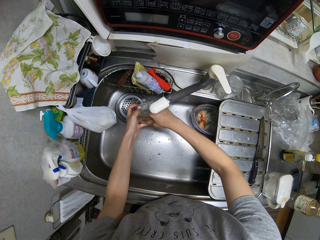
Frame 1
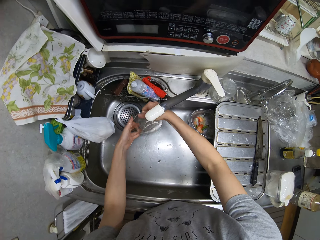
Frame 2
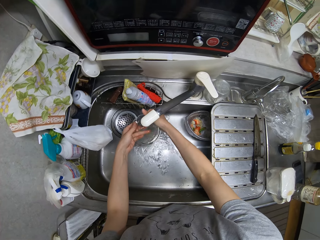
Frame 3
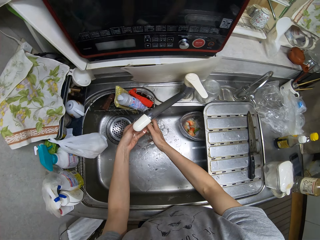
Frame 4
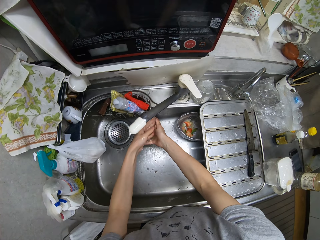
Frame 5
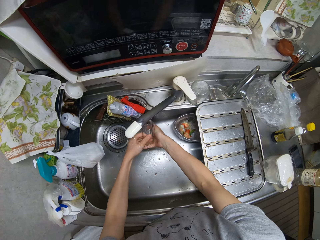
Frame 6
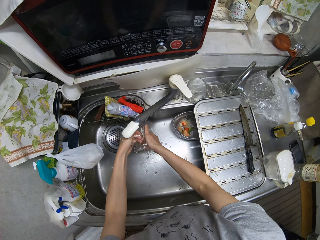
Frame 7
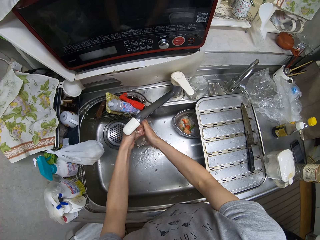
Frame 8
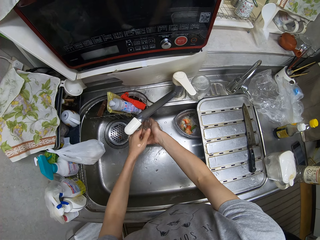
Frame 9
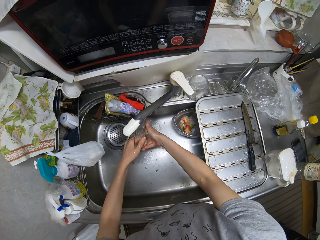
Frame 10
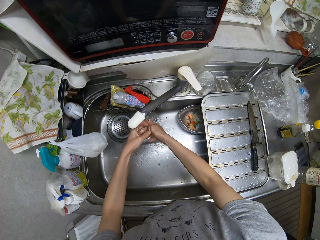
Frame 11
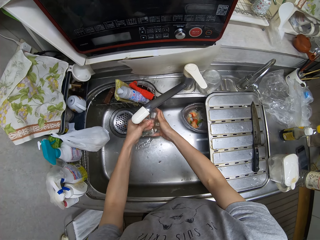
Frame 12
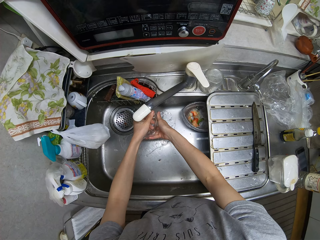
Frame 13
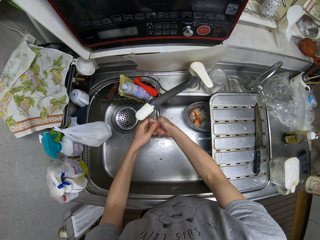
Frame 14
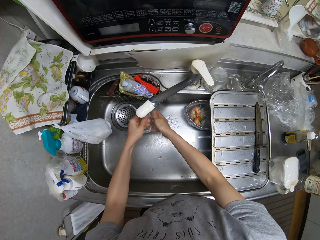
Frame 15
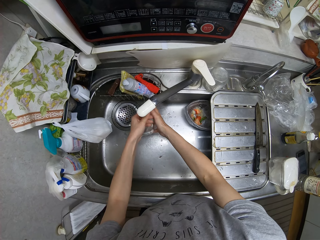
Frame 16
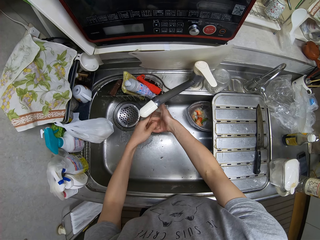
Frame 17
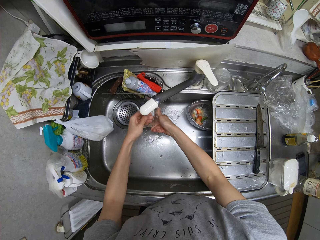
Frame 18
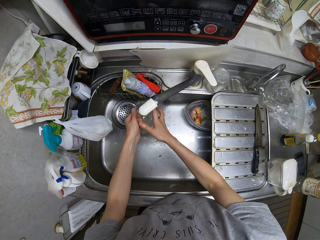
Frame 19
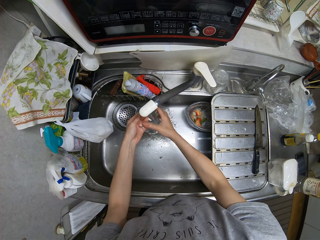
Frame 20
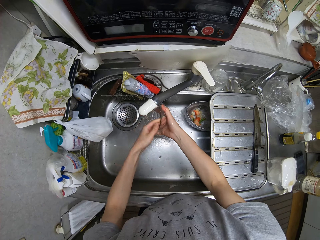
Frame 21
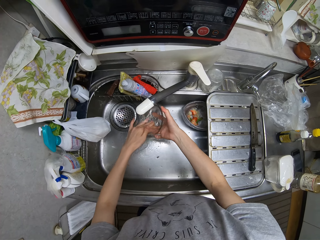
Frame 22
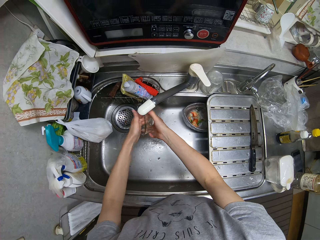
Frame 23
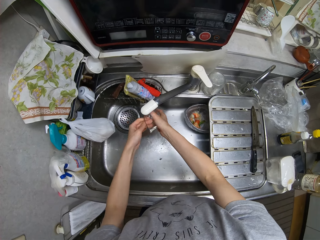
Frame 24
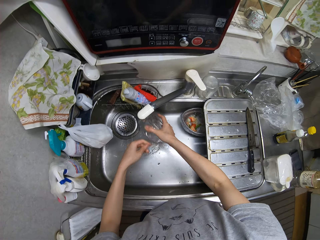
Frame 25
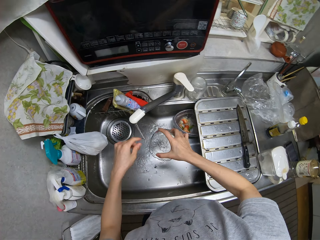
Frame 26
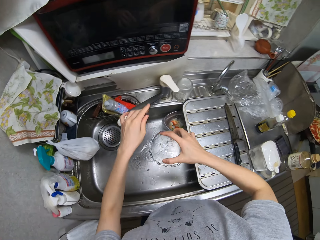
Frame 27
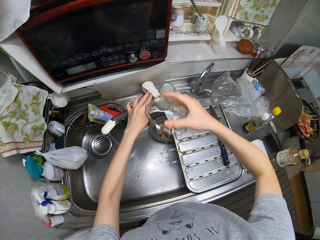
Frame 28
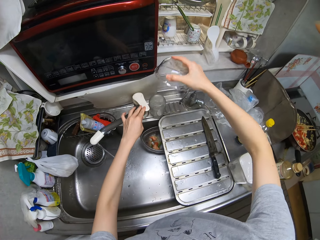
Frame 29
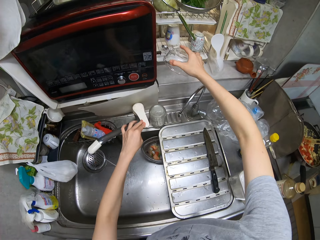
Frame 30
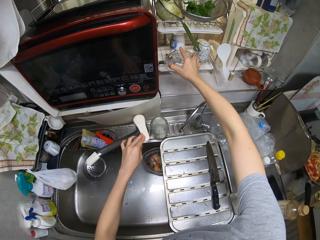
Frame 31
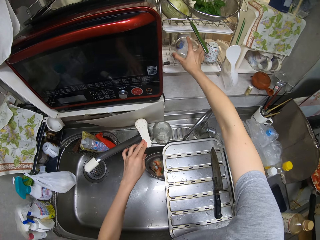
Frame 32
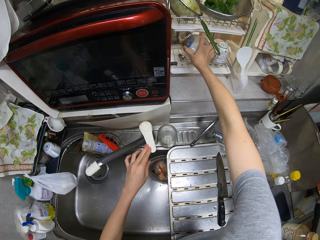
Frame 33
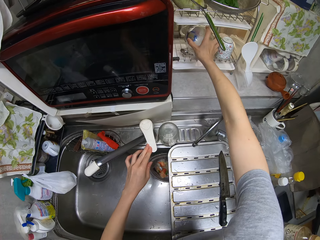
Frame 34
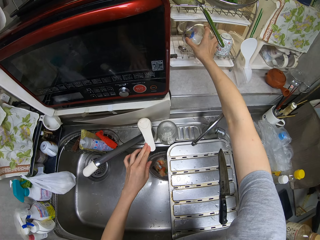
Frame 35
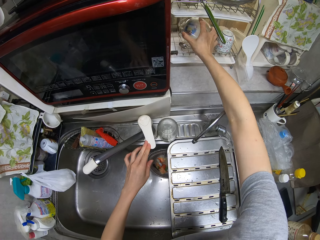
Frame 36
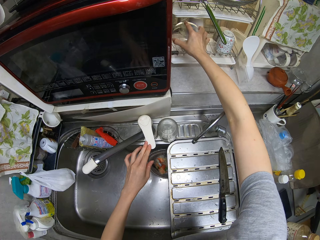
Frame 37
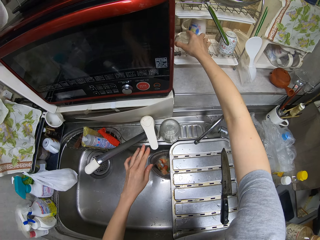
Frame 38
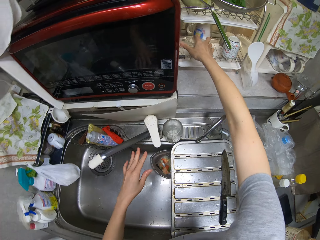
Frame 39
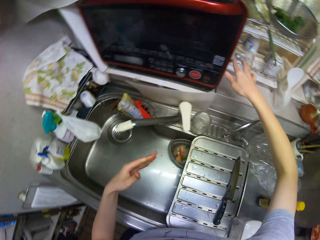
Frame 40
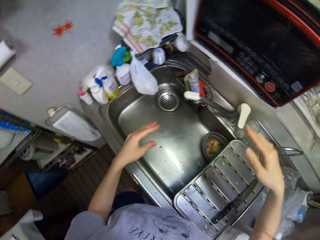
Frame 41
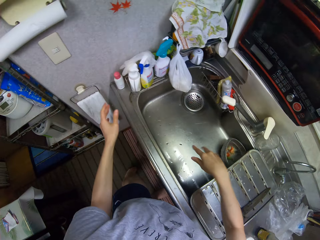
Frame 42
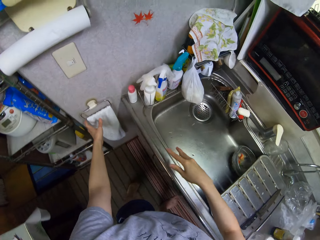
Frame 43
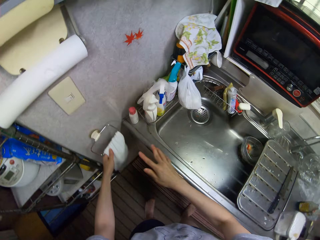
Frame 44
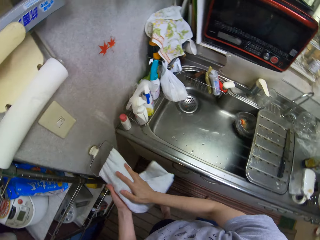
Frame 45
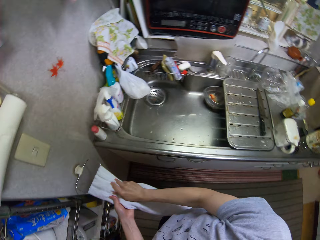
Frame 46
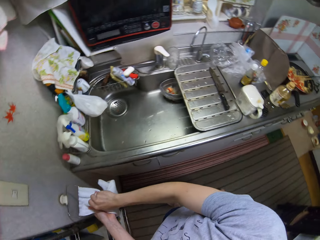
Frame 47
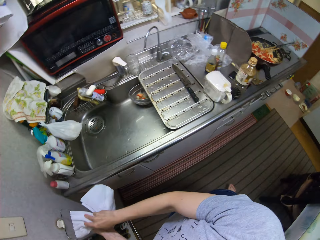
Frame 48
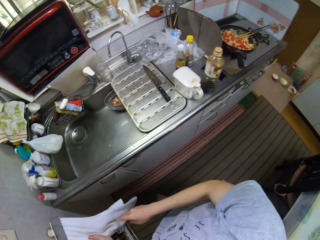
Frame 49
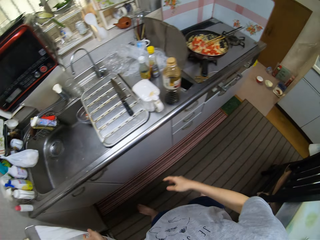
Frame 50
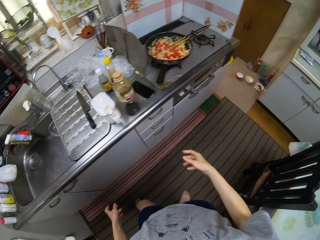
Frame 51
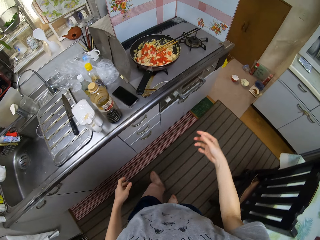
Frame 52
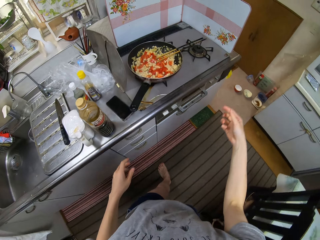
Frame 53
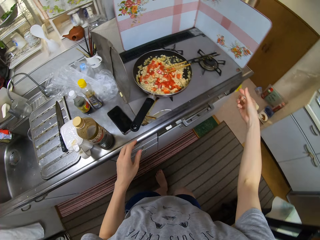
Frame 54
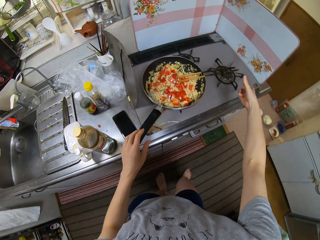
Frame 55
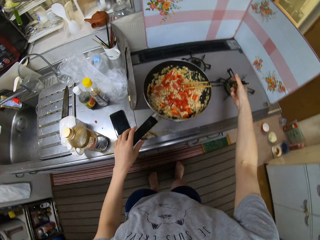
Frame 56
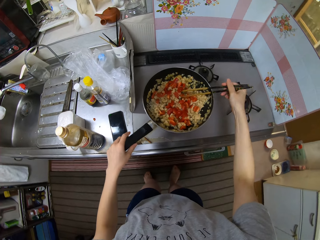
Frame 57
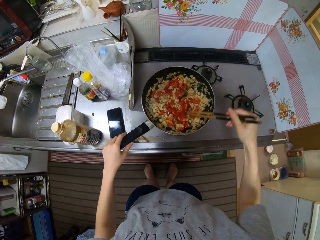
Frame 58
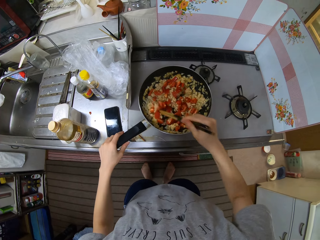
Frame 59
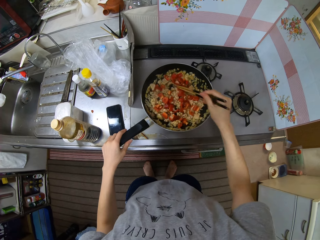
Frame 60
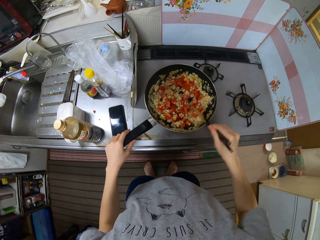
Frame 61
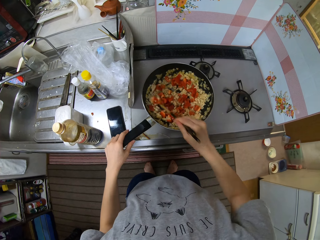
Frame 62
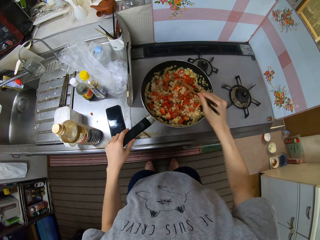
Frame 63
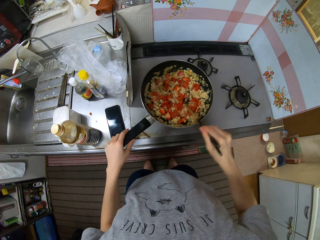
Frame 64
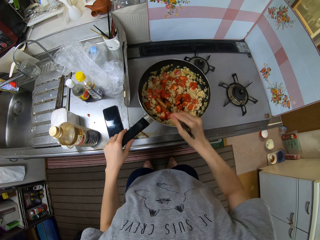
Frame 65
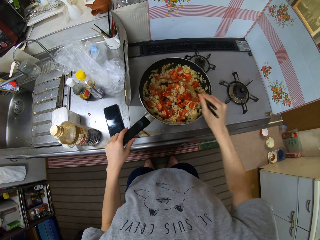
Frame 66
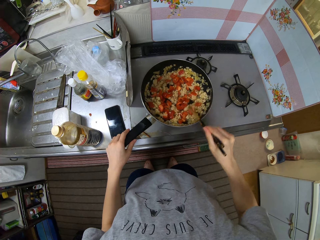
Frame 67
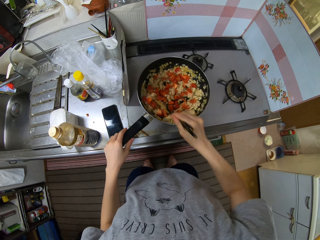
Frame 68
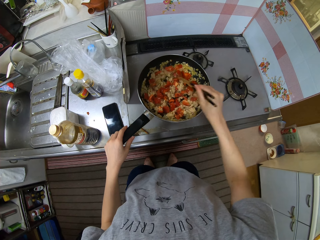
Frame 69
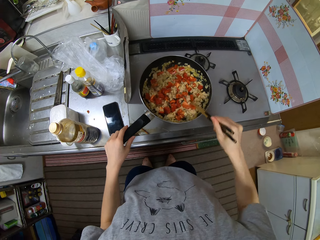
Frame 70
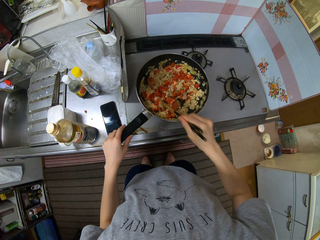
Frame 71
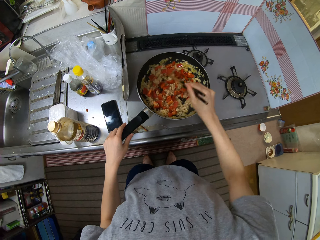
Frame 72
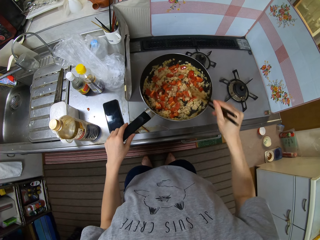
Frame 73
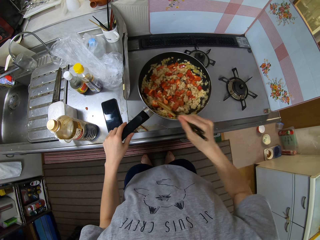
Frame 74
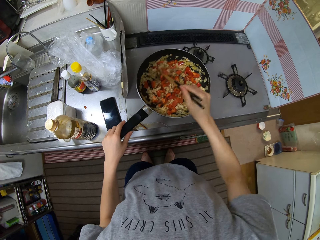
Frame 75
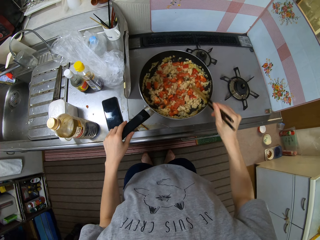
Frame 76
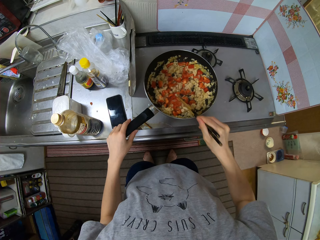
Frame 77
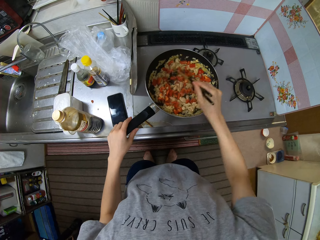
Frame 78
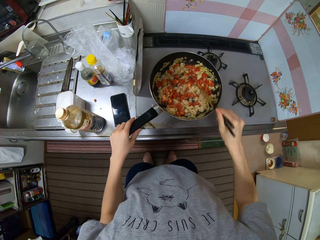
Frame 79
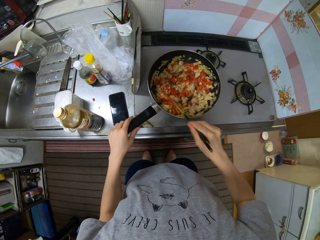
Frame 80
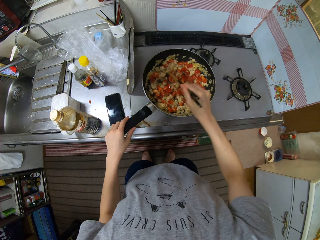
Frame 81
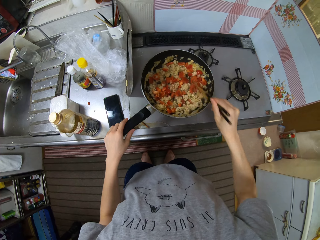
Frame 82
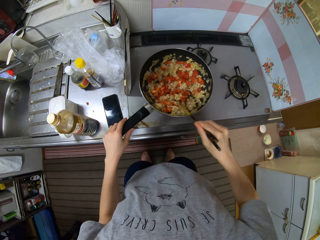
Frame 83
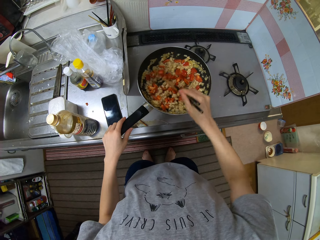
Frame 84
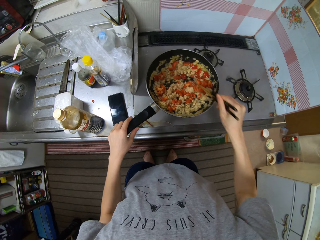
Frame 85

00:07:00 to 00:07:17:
The camera wearer rinses the bowl. She closes the kitchen tap. She drops the bowl on the plate rack. She dries her hands with a hand towel. She holds the pan handle and stirs the pan with the chopsticks.

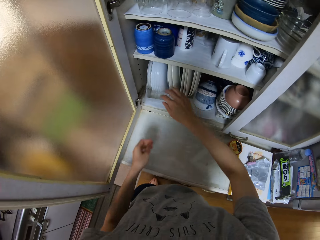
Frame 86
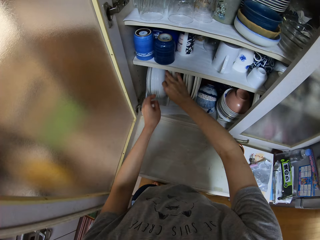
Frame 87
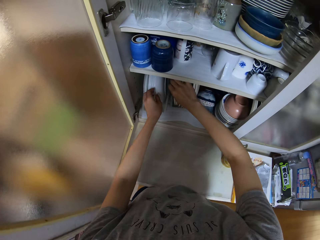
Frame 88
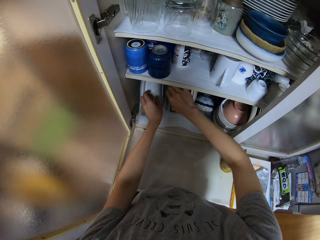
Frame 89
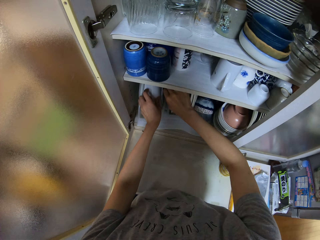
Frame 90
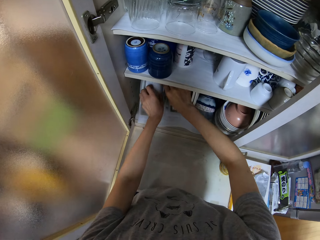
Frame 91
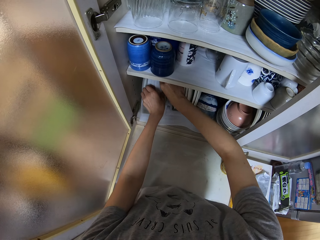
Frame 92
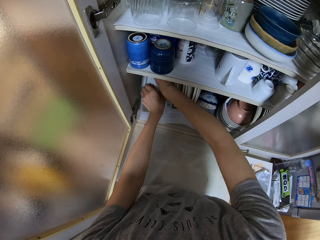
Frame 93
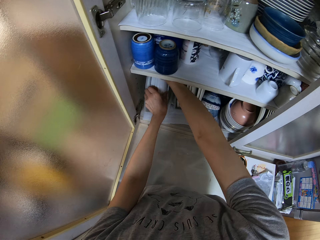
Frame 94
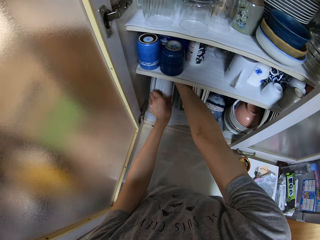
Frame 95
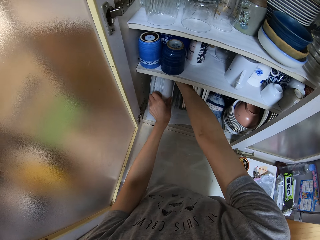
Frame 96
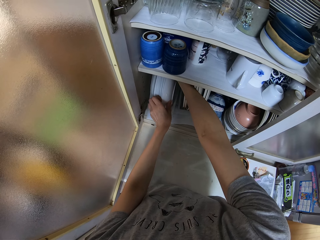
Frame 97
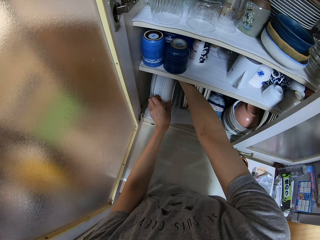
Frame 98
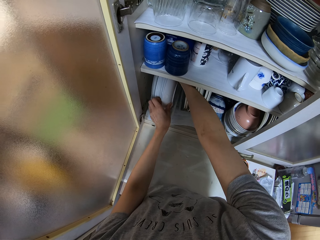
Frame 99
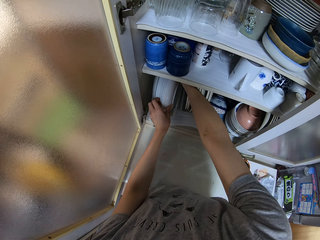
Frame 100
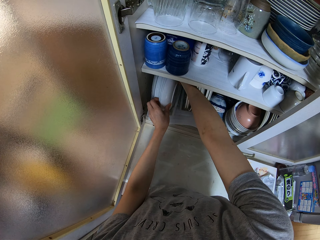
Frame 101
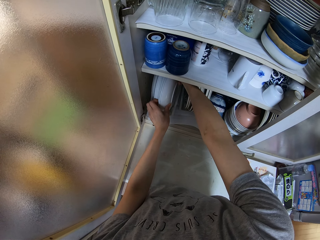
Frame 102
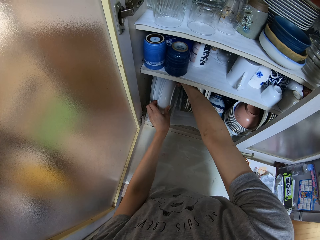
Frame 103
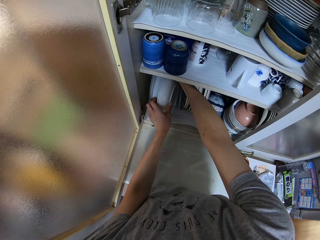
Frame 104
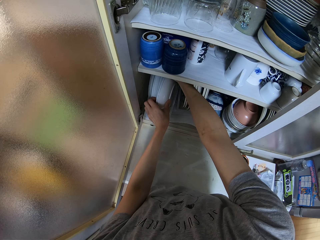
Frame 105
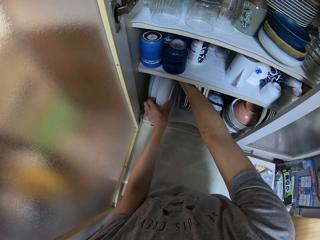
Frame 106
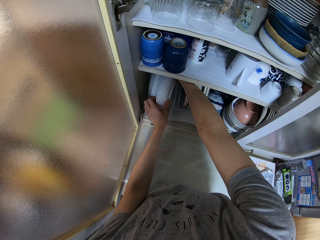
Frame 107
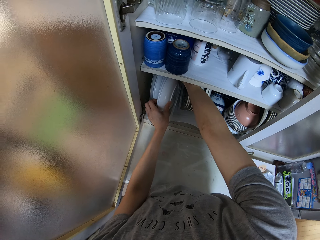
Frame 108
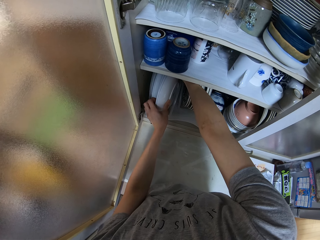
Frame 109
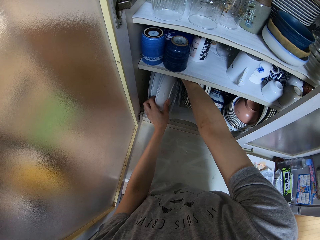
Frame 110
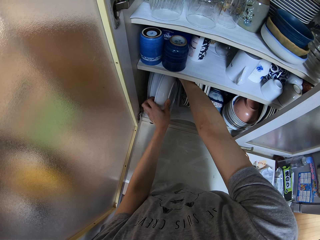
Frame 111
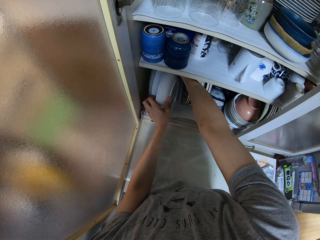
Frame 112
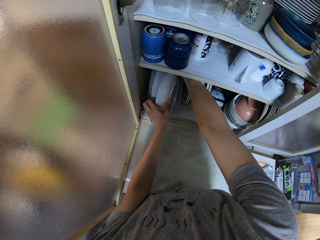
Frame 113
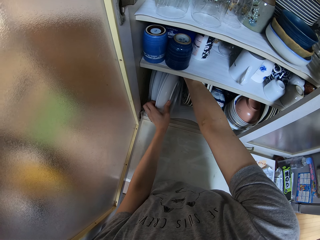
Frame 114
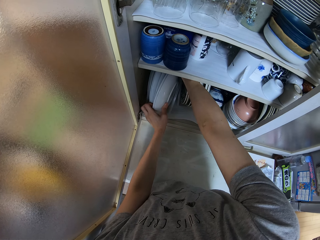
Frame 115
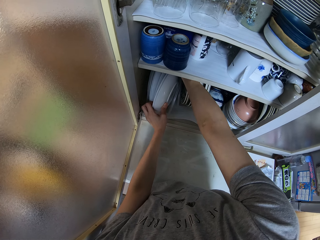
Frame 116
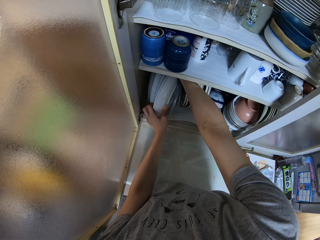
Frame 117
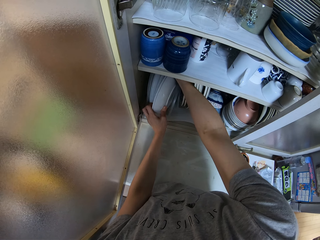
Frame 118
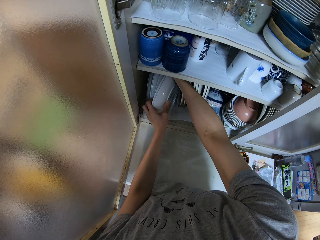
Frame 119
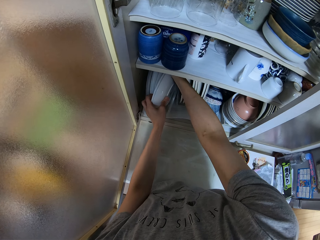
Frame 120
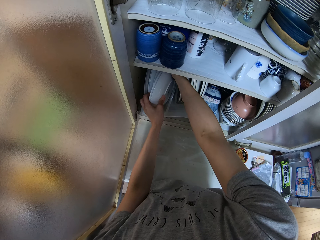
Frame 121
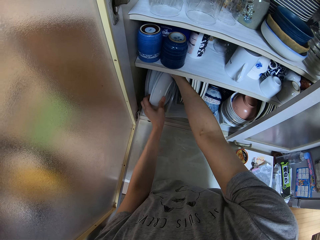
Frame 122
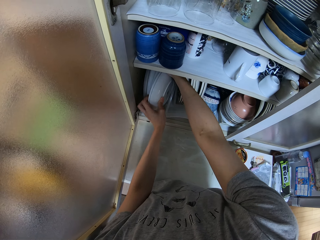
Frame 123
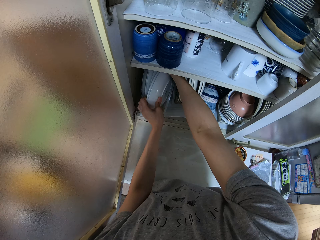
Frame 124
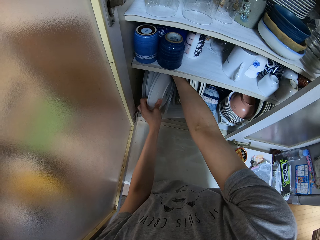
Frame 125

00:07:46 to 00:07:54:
The camera wearer takes out plates.
